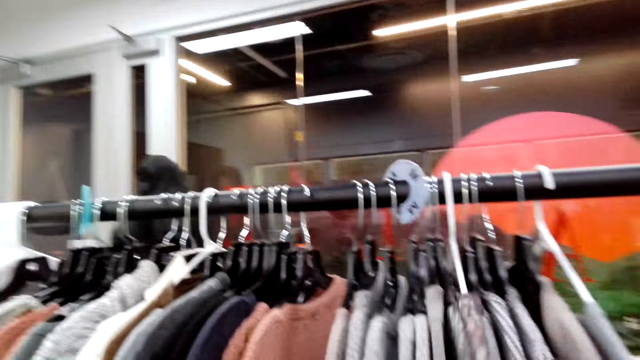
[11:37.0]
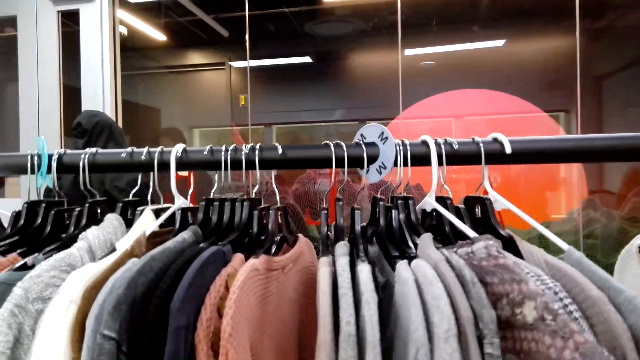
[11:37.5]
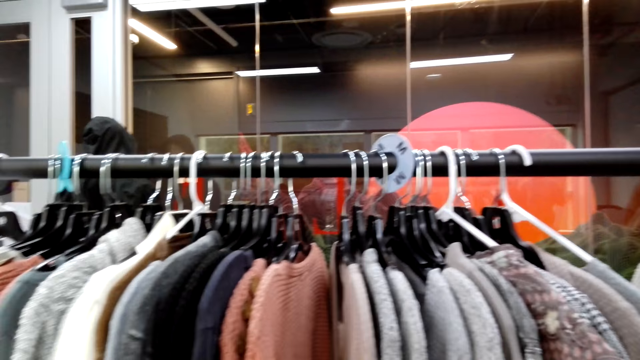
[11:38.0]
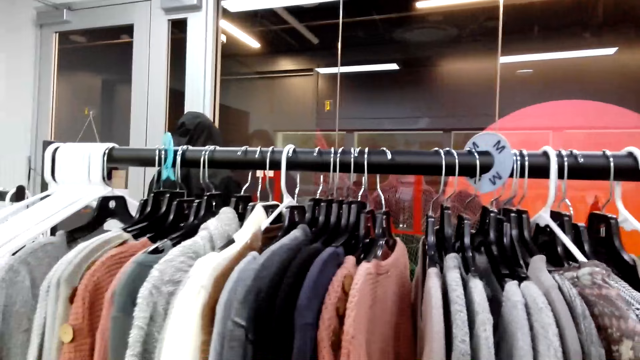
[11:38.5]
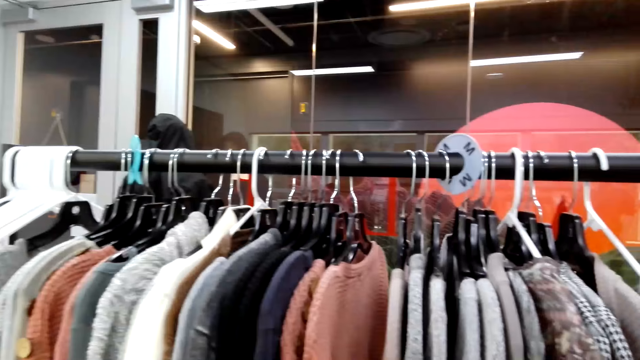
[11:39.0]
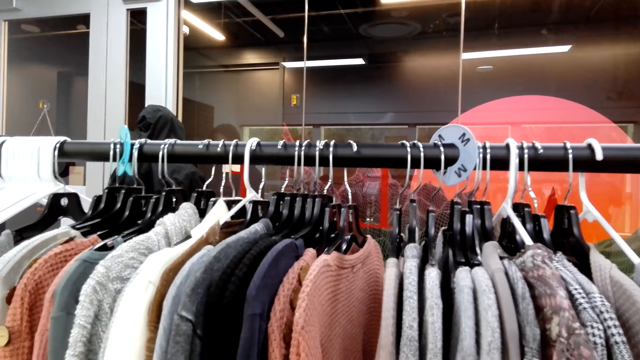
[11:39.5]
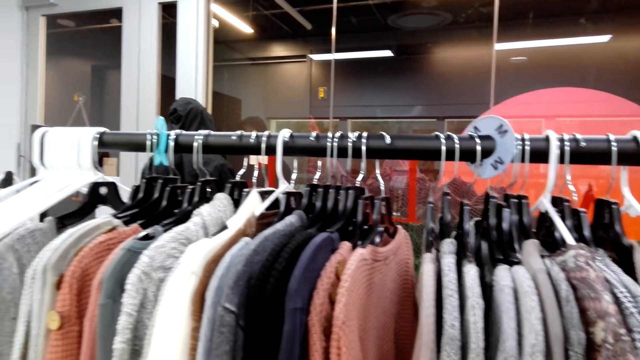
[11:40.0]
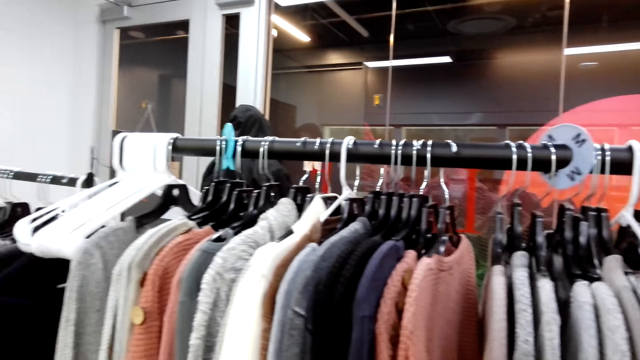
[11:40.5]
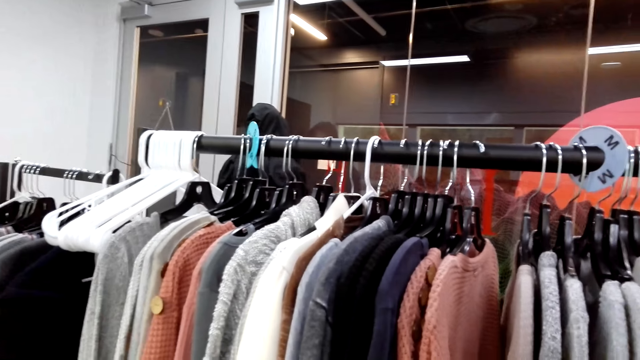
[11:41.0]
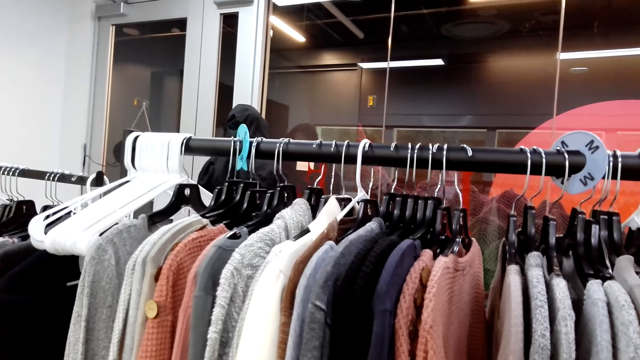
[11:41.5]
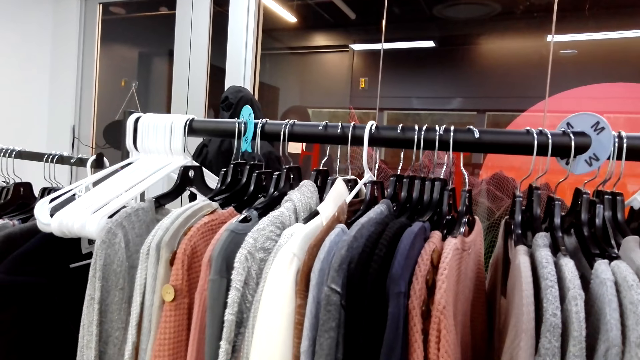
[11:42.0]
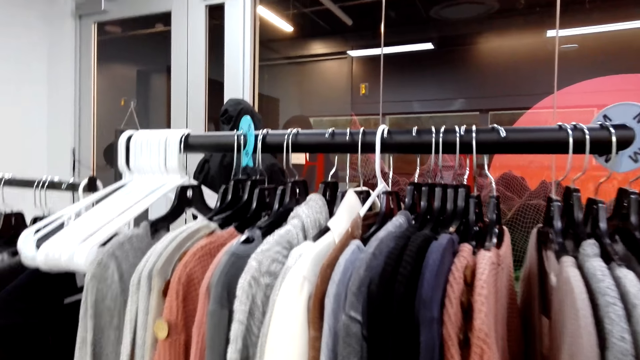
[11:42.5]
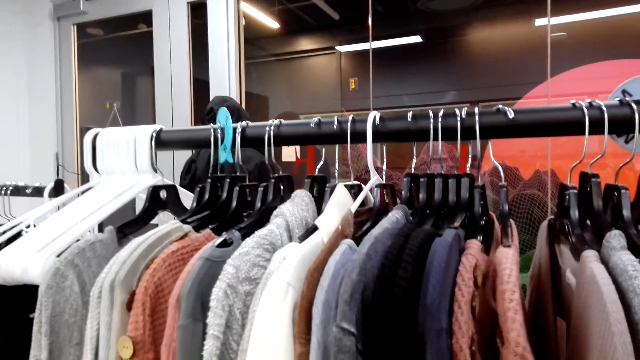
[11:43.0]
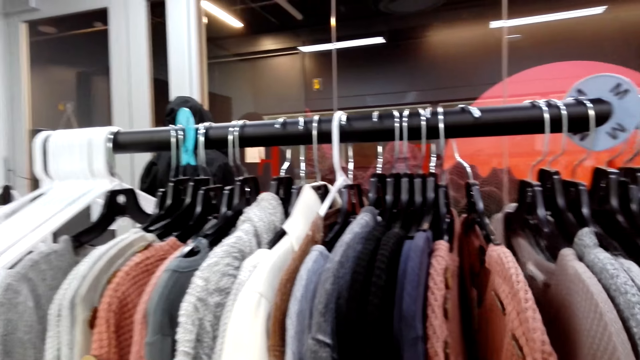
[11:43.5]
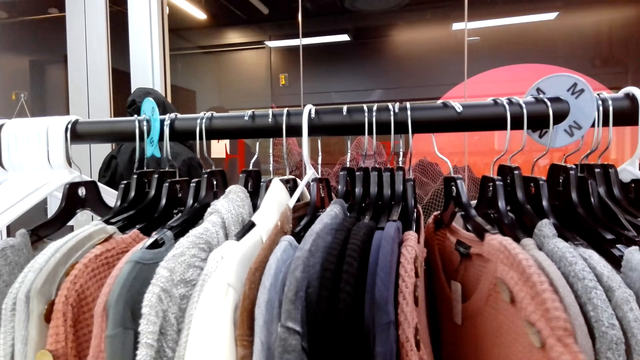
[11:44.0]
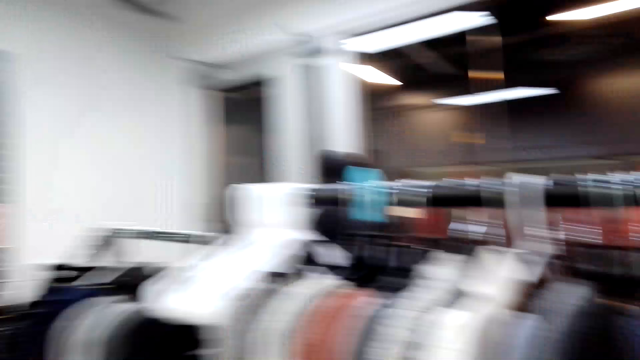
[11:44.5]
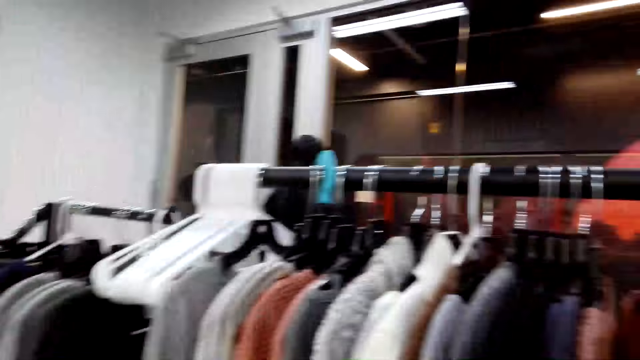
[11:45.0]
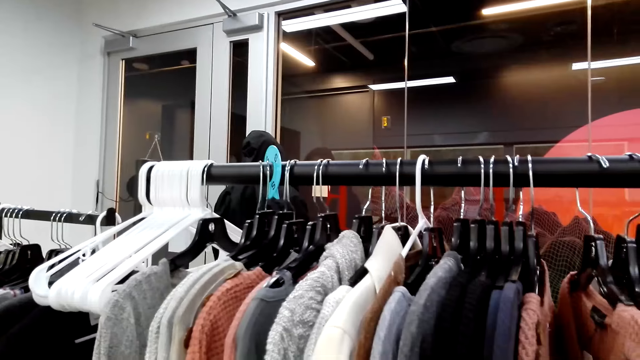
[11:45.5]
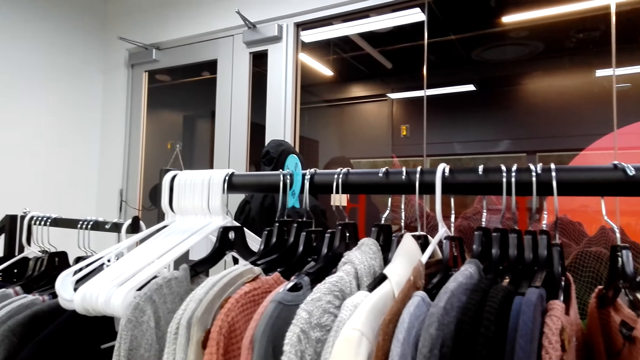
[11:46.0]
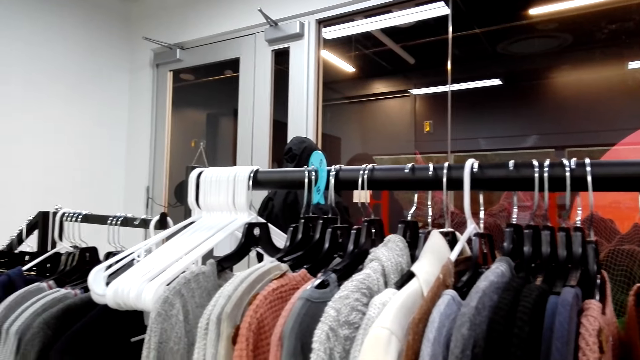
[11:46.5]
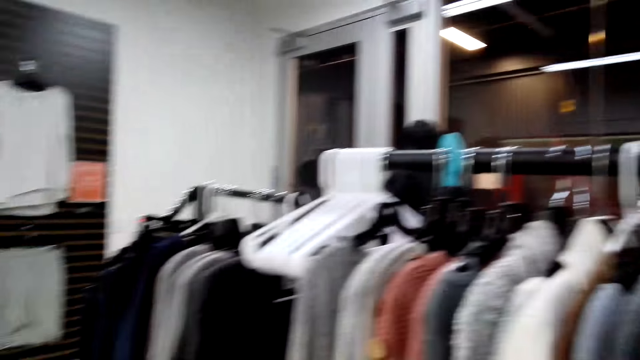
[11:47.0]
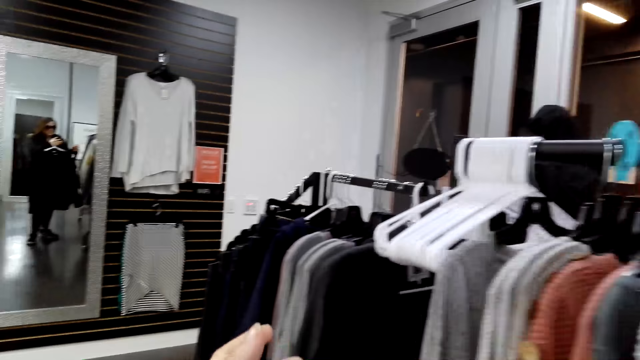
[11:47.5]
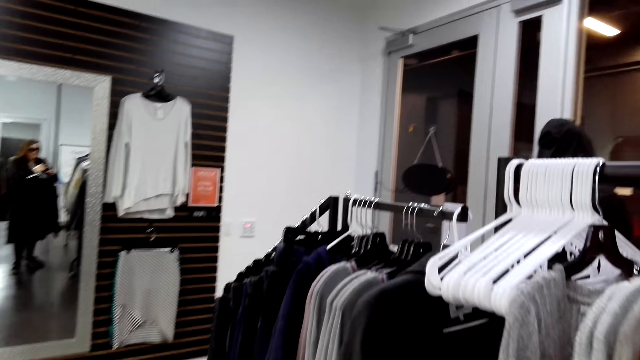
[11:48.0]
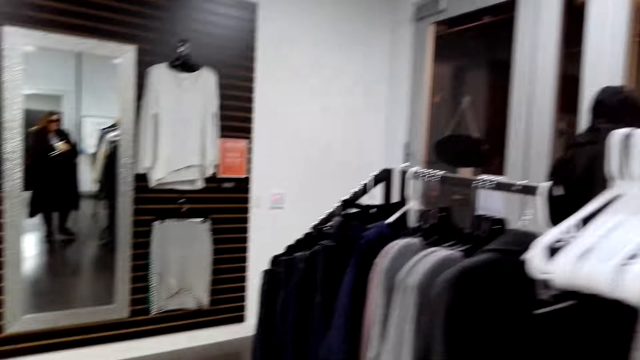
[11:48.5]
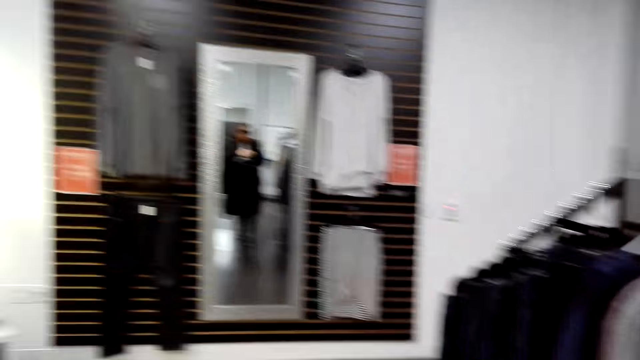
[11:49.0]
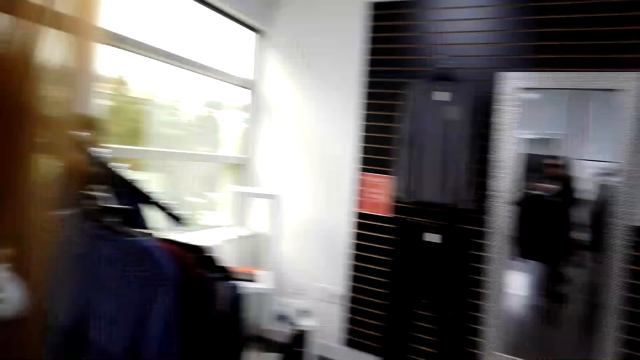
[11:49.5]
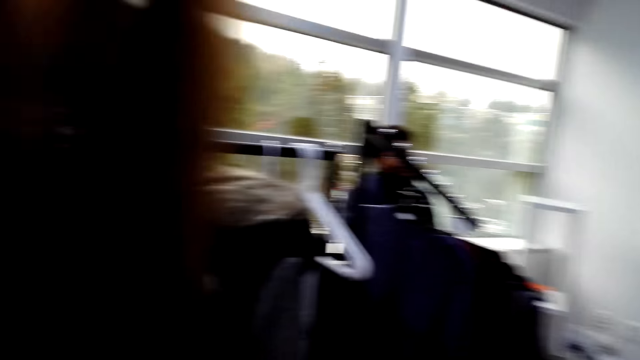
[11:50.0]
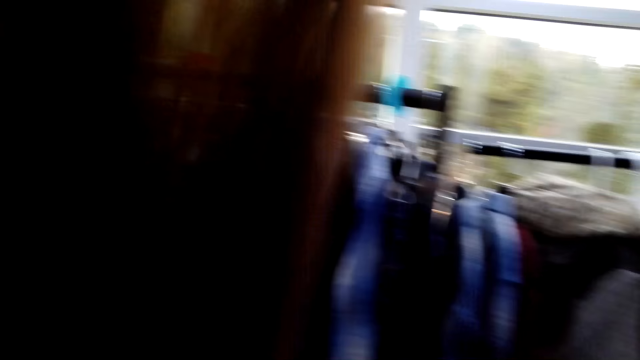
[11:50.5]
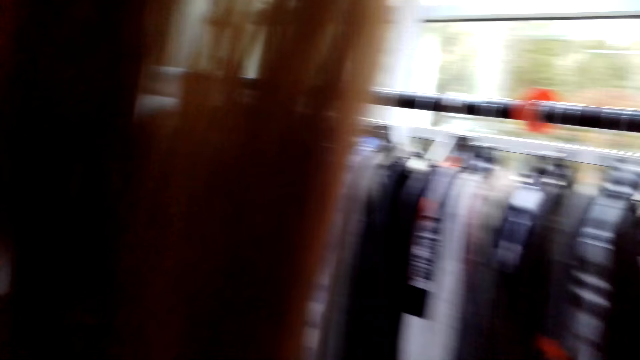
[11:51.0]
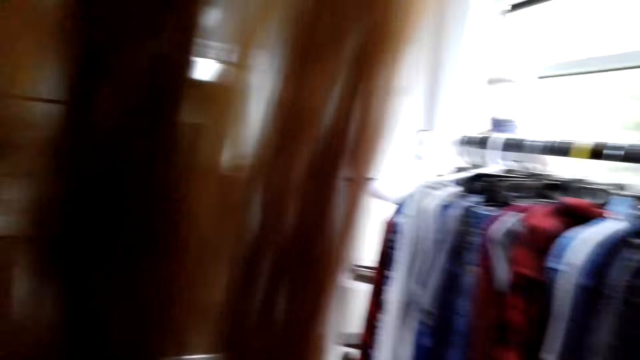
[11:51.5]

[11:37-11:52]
The camera wearer speaks. They touch the clothes on the store rack. They look at the cloth on the store rack. They look around the clothes store. They walk in the clothes store.

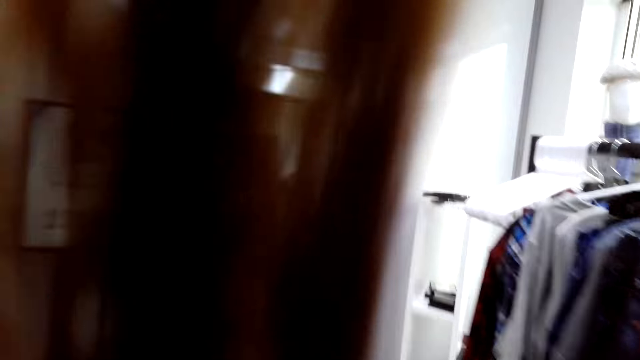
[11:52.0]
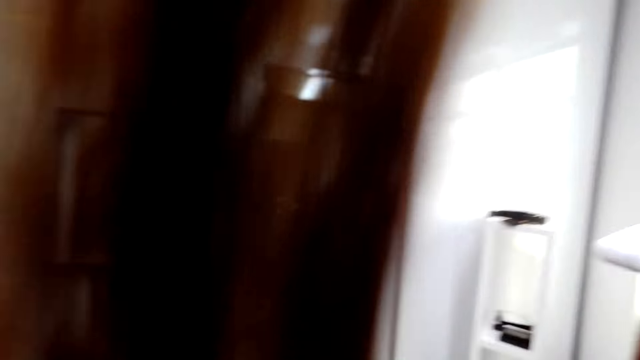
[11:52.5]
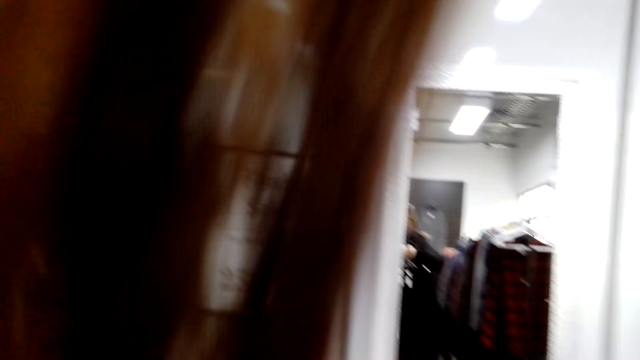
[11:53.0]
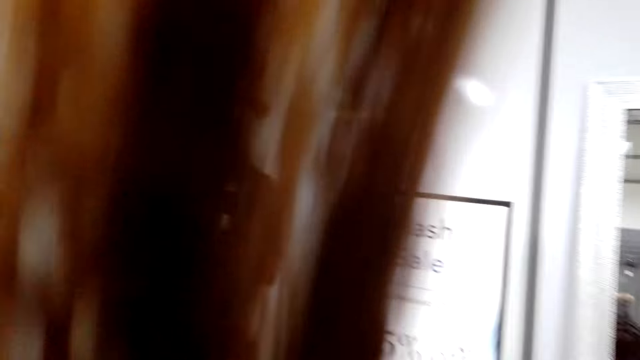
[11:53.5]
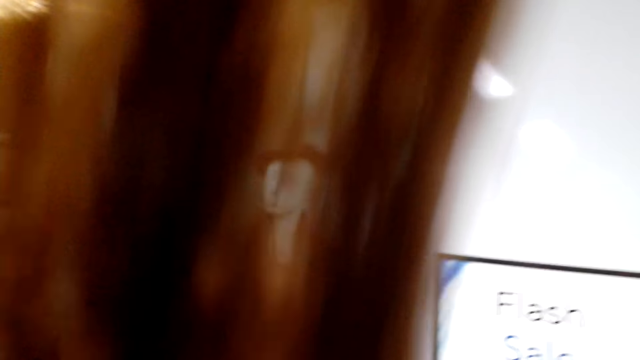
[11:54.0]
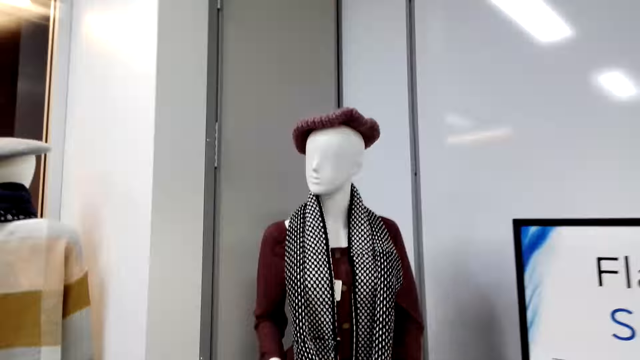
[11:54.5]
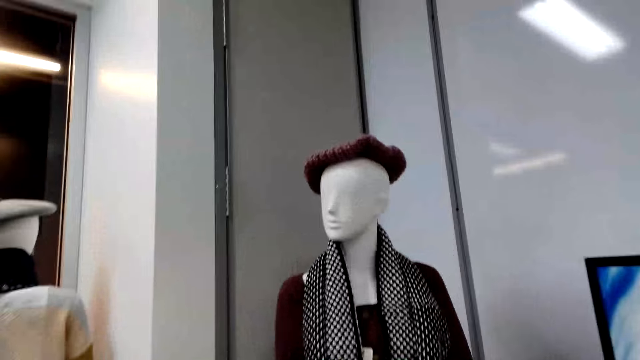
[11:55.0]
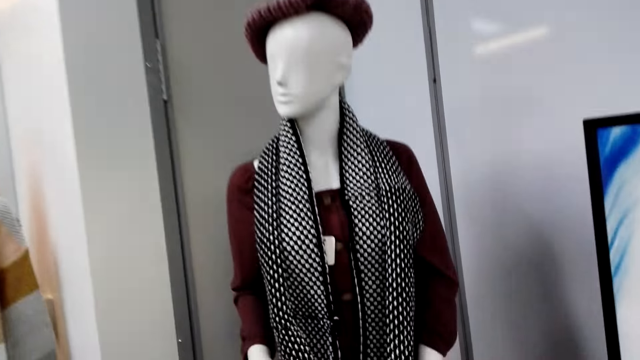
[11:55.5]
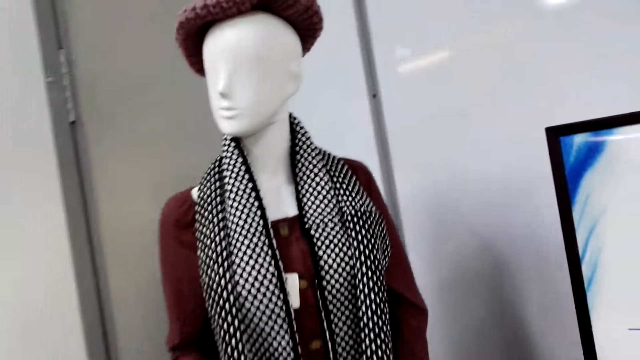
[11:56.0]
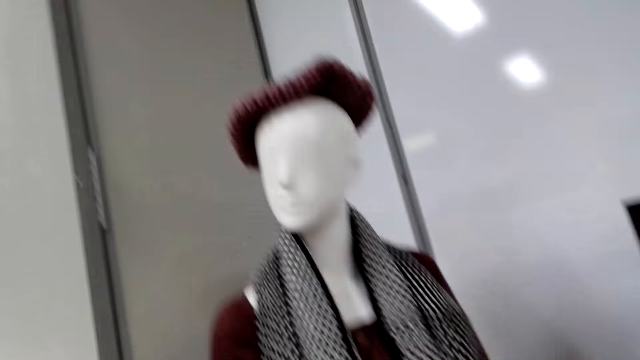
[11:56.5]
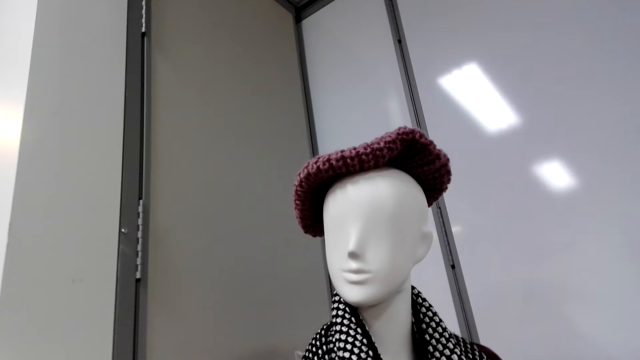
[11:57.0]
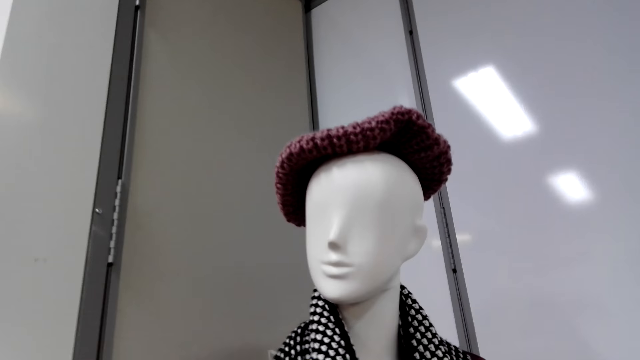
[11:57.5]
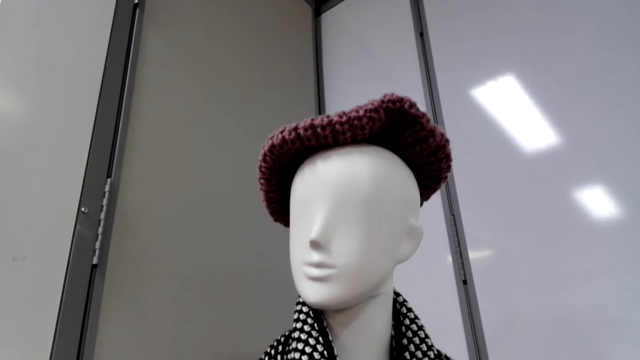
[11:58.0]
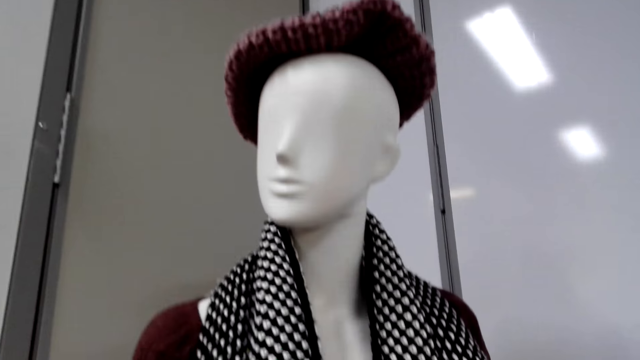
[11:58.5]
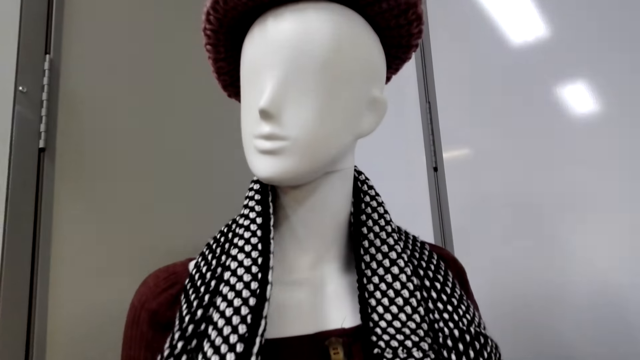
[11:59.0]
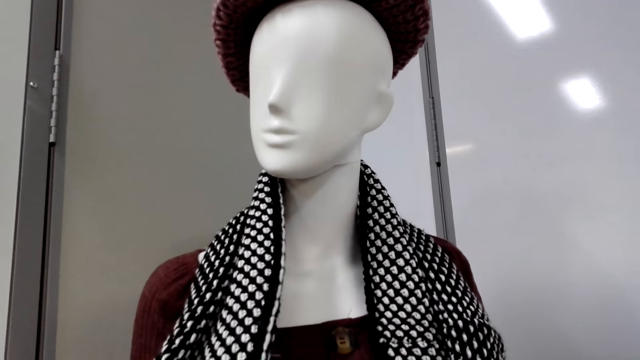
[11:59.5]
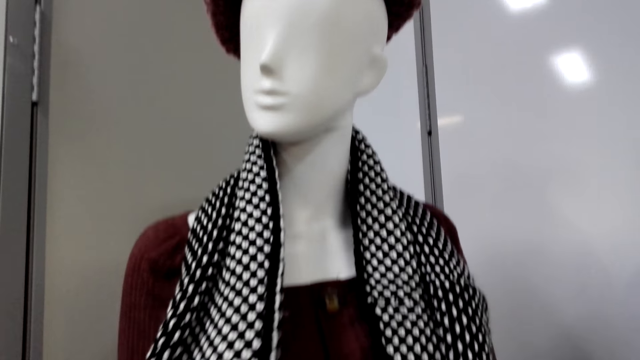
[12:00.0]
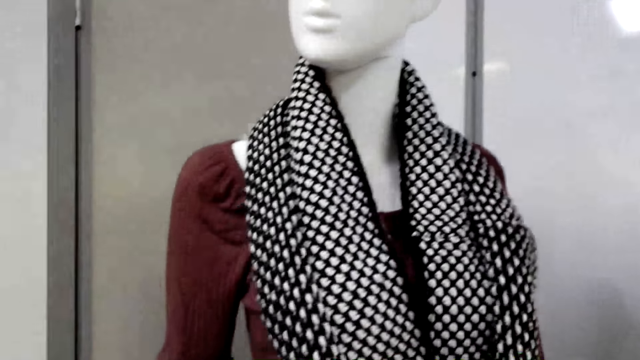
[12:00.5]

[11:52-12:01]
The camera wearer checks the clothes on the display. They touch a scarf on the mannequin.
